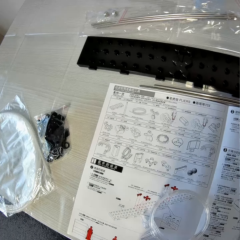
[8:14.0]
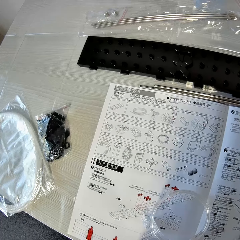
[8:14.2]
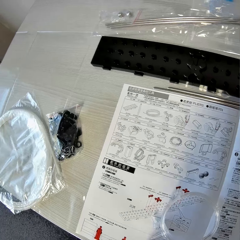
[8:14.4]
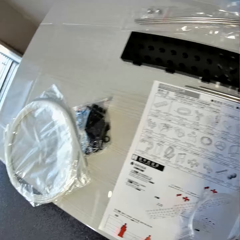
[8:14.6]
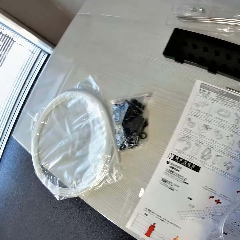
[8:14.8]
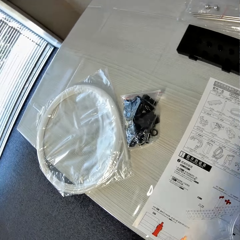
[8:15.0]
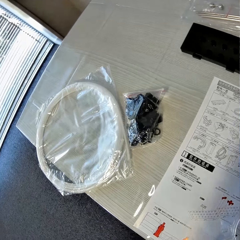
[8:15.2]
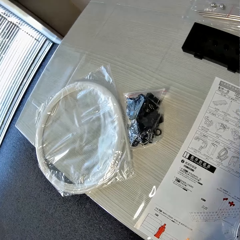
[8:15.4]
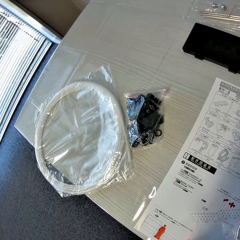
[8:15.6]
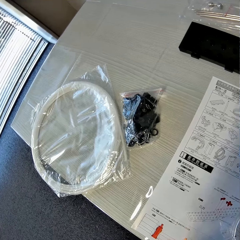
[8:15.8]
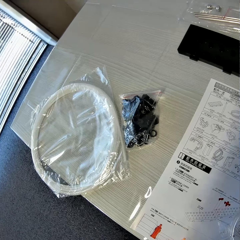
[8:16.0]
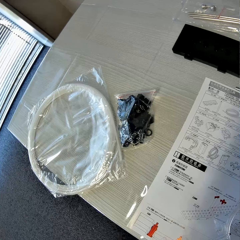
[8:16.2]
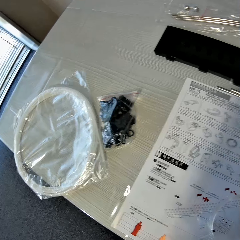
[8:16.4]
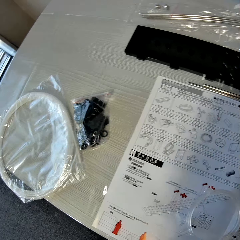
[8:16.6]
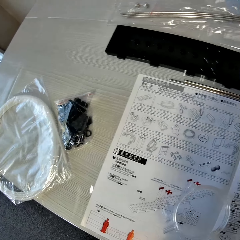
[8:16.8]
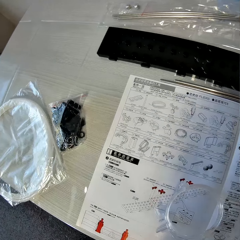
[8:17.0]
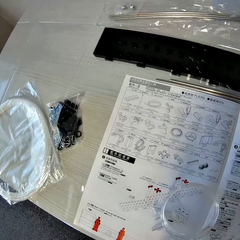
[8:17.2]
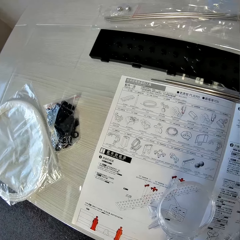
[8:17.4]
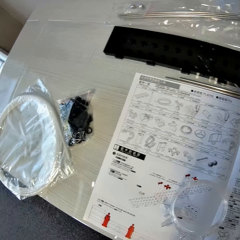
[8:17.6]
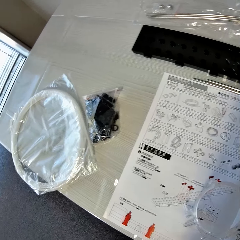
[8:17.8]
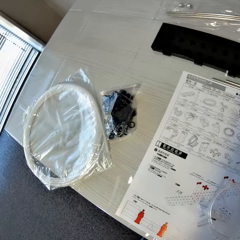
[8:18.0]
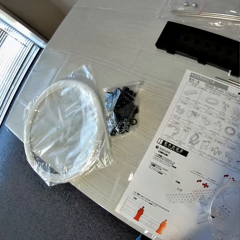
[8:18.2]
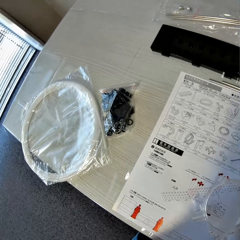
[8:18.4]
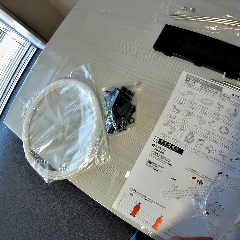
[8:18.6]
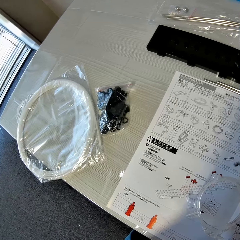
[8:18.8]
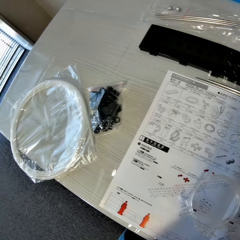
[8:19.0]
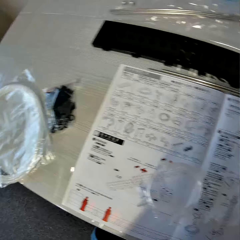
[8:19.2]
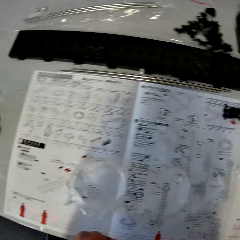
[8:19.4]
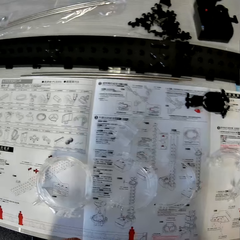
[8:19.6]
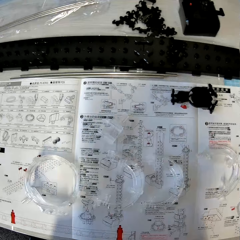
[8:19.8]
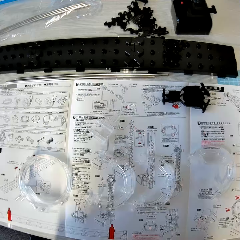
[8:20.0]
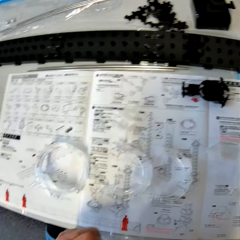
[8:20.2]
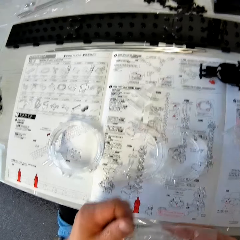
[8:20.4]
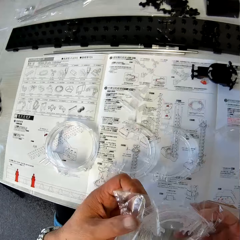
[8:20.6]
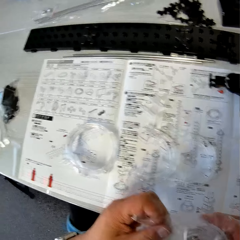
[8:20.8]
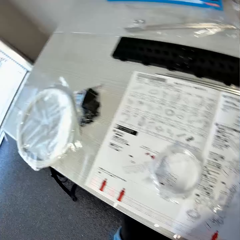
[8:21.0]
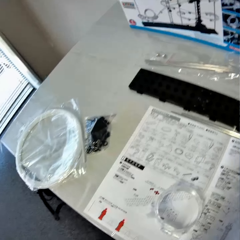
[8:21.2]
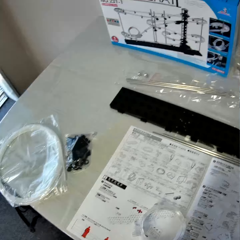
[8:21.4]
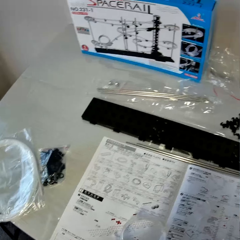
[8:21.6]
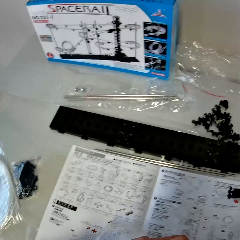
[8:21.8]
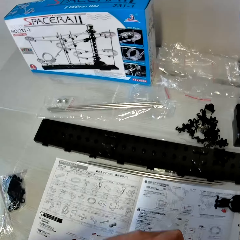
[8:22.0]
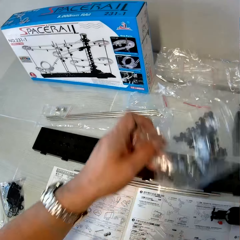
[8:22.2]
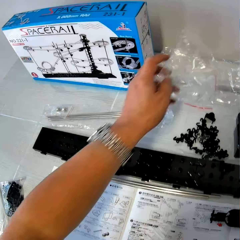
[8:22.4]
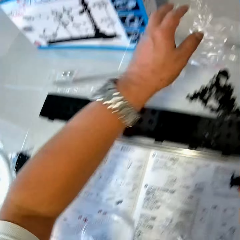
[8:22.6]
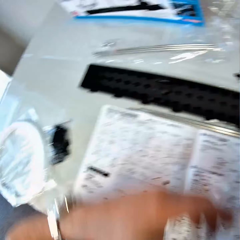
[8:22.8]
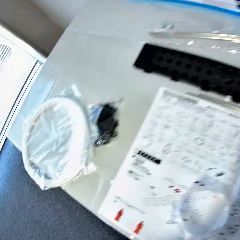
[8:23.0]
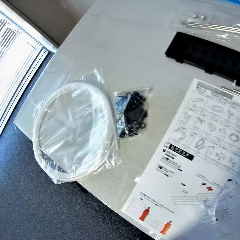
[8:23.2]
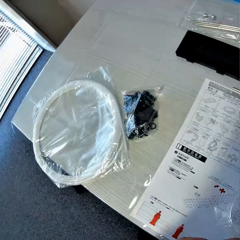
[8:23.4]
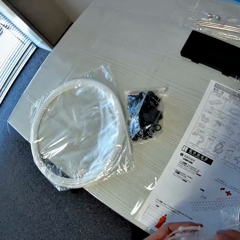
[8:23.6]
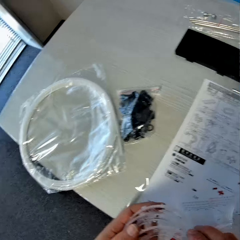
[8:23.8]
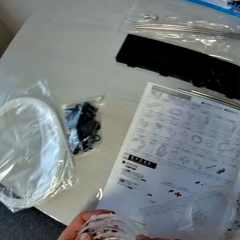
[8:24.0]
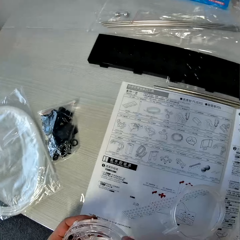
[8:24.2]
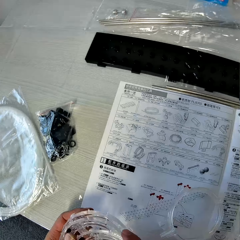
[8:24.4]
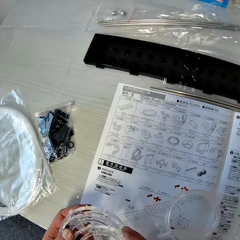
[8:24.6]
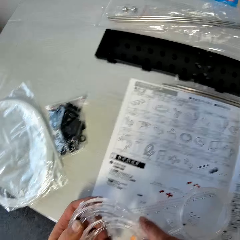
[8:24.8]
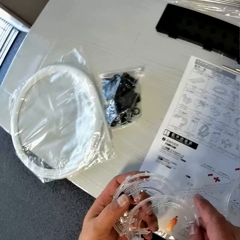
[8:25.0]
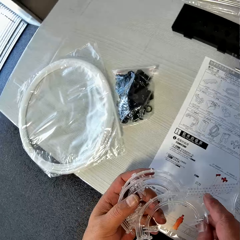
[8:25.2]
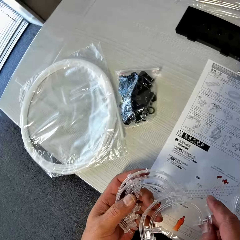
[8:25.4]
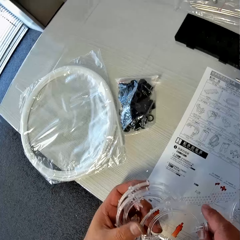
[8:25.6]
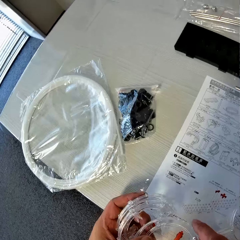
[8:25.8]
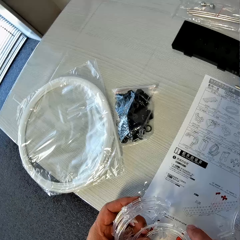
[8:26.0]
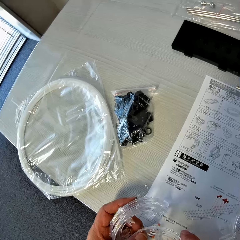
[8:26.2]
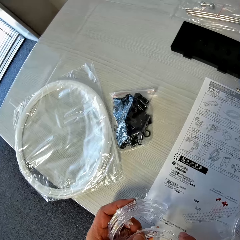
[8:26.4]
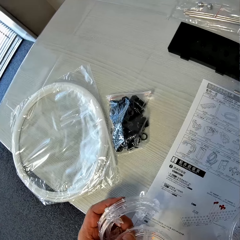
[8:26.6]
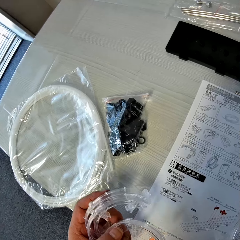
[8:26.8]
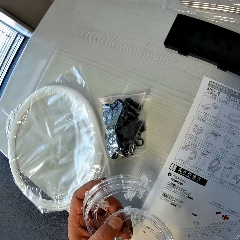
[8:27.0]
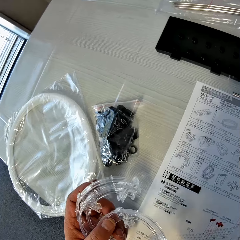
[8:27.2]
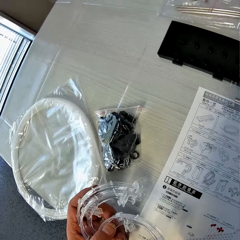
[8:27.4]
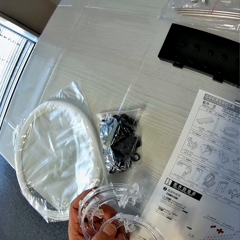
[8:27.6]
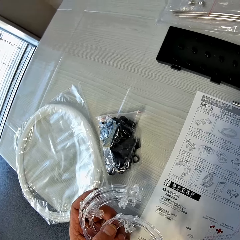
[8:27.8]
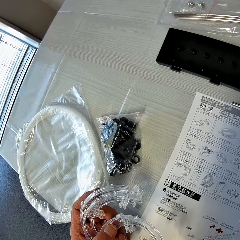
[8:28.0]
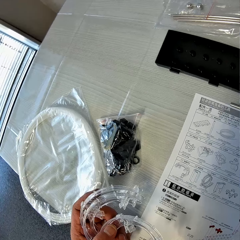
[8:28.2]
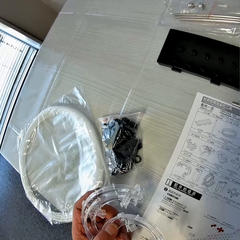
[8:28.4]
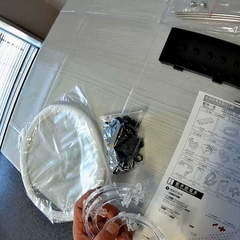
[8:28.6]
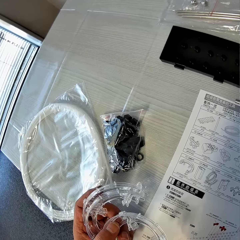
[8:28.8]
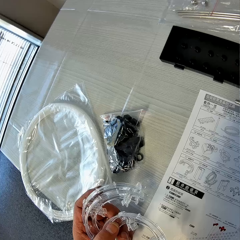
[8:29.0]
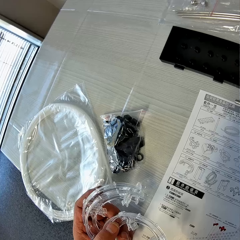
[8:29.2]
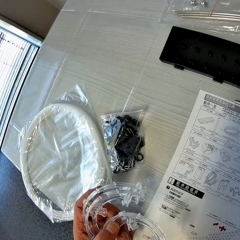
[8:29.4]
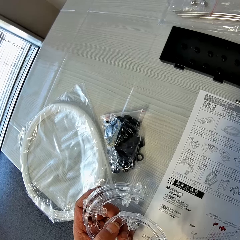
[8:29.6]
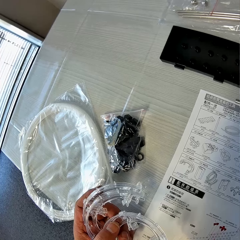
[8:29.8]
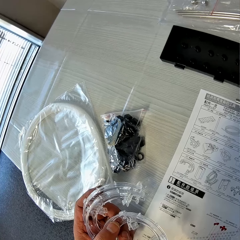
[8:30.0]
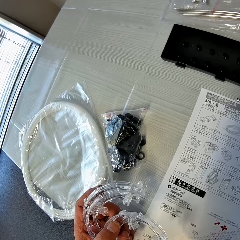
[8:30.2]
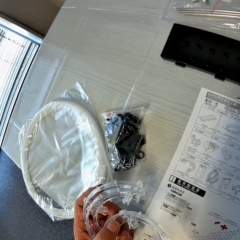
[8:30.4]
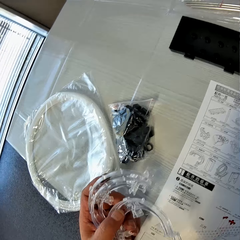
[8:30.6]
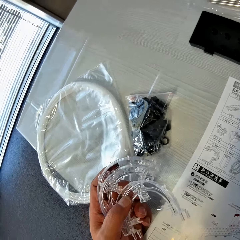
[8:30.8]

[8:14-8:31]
The camera wearer removes the corner parts from the pack. He drops the empty pack on the table. He checks the corner parts in his hands. He holds the corner parts in his left hand.

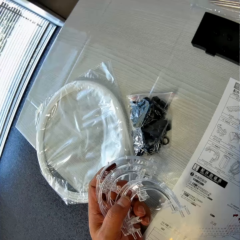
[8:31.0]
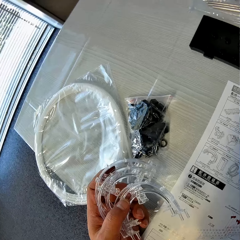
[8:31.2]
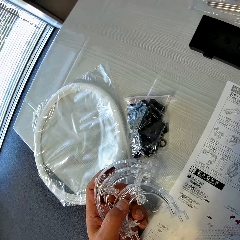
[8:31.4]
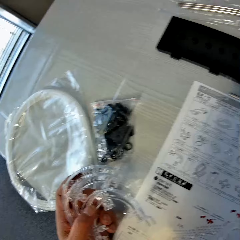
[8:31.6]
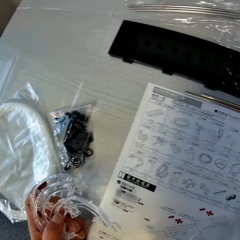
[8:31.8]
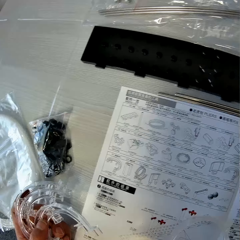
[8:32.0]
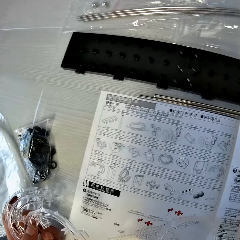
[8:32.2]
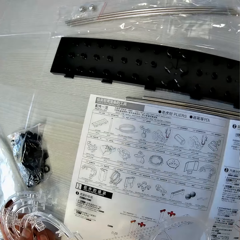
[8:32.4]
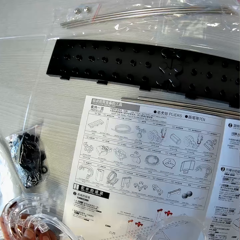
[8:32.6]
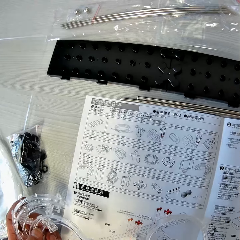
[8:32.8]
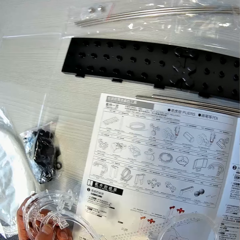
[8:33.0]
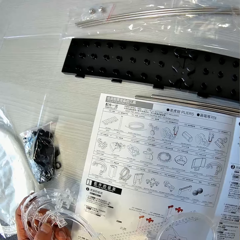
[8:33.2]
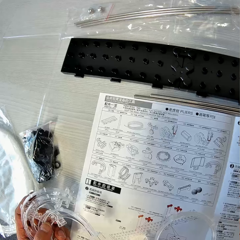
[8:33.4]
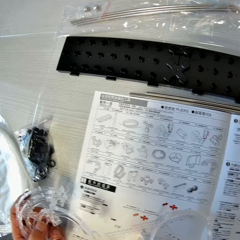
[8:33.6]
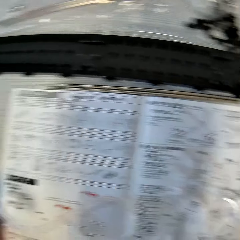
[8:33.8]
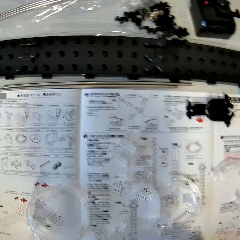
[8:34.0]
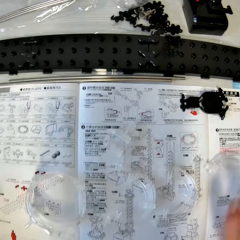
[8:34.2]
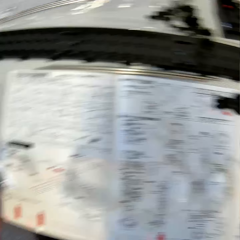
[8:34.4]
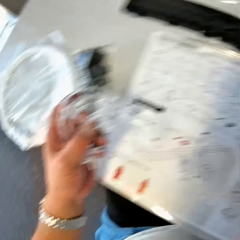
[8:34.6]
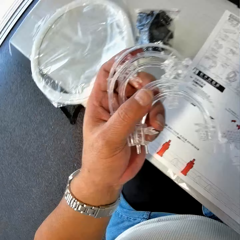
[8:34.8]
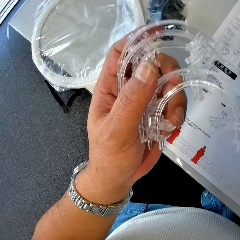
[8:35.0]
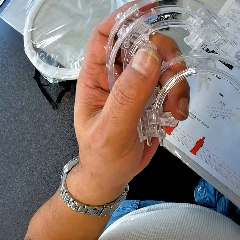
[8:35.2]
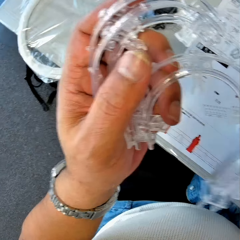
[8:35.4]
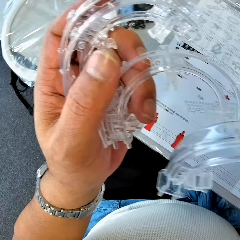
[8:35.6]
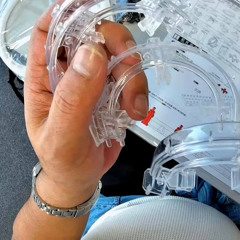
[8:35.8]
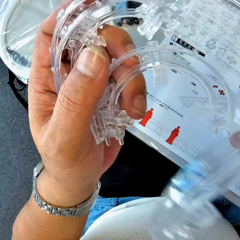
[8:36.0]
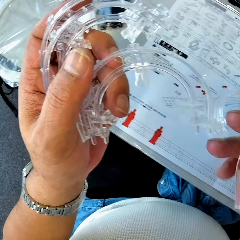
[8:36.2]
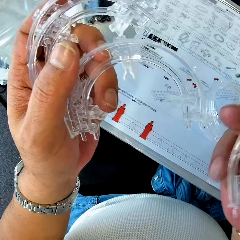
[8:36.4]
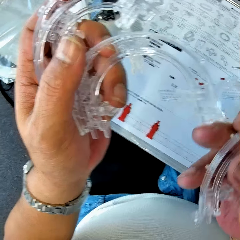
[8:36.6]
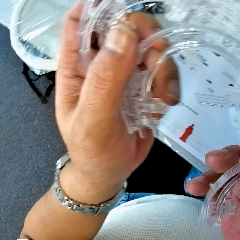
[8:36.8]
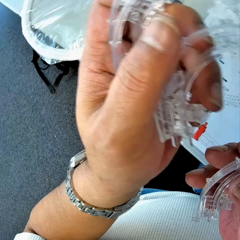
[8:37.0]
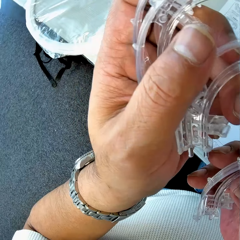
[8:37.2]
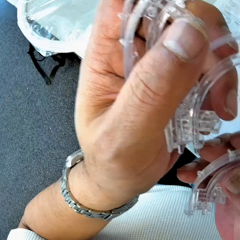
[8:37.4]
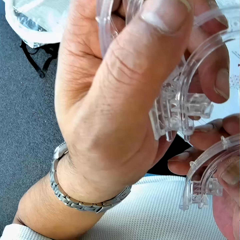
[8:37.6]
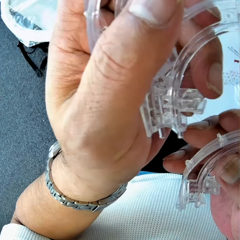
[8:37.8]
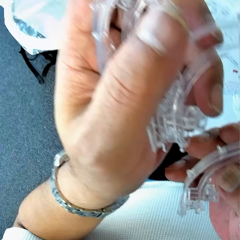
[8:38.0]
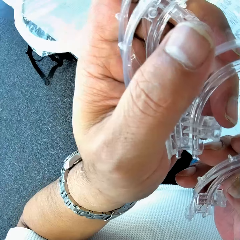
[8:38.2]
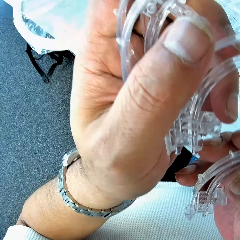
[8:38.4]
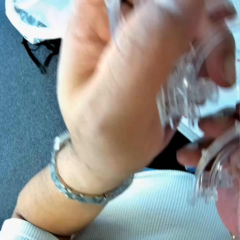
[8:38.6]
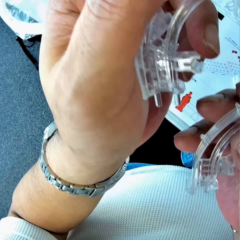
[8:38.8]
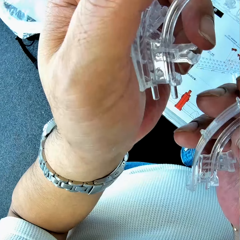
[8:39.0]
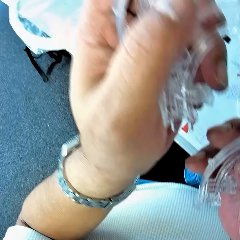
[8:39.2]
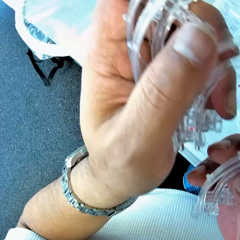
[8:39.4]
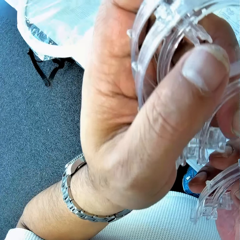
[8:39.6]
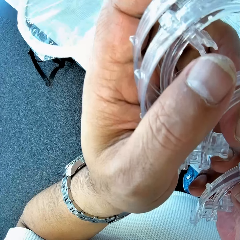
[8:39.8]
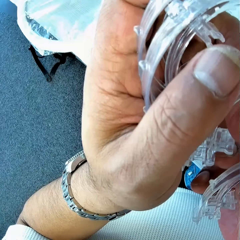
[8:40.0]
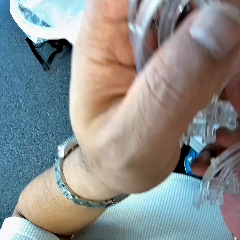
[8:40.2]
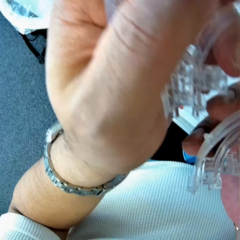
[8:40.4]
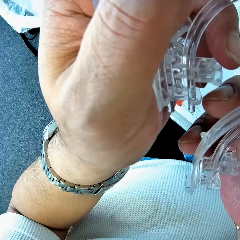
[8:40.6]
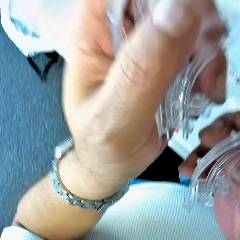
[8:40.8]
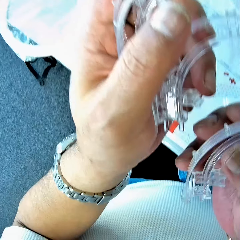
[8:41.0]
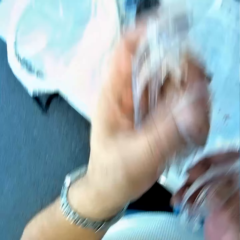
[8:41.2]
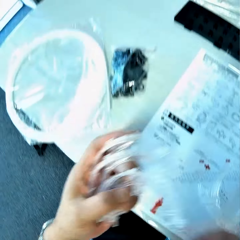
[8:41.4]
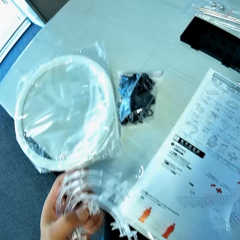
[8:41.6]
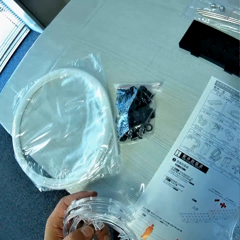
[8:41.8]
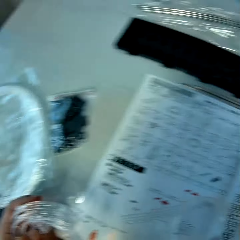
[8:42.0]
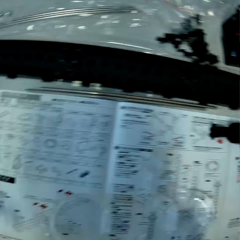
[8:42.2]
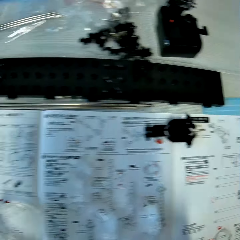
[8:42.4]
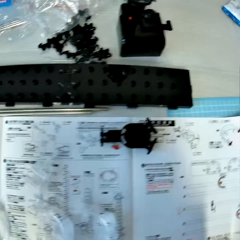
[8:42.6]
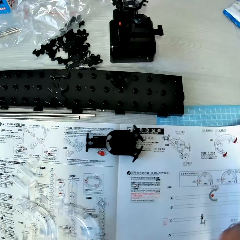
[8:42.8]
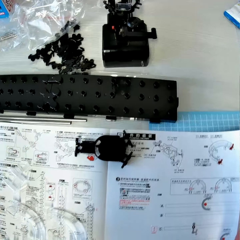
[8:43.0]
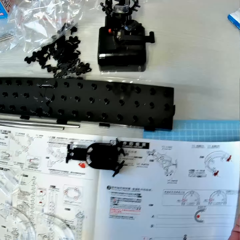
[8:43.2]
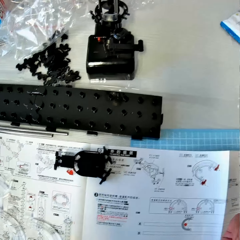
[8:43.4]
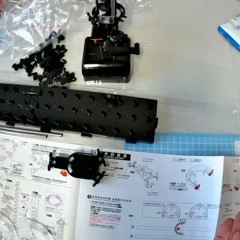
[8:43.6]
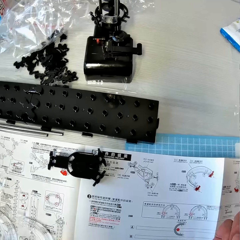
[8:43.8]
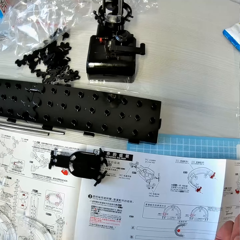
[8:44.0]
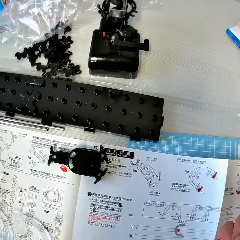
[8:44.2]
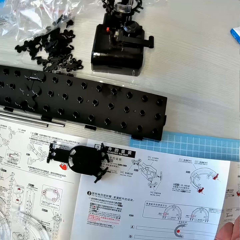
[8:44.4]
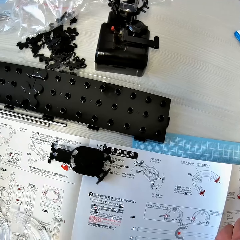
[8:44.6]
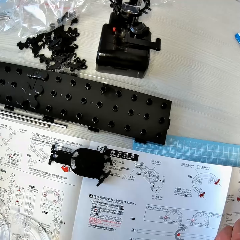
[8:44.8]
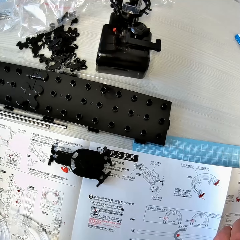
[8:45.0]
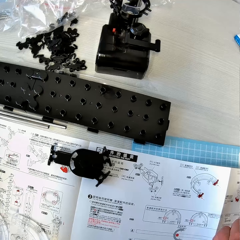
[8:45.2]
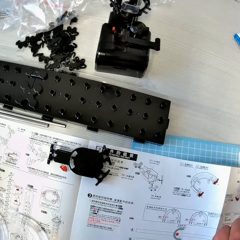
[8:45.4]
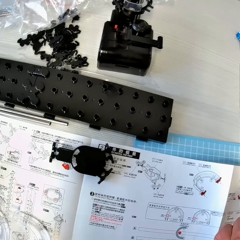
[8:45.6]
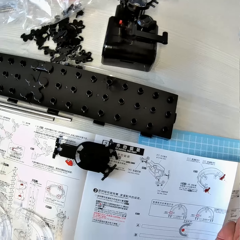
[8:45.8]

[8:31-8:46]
The camera wearer reads the manual. He picks up a corner part or loop part from the table with his right hand. He compares the loop parts. He checks the corner parts in his hands. He reads the manual. He places his right hand with the corner part on the instruction manual.
